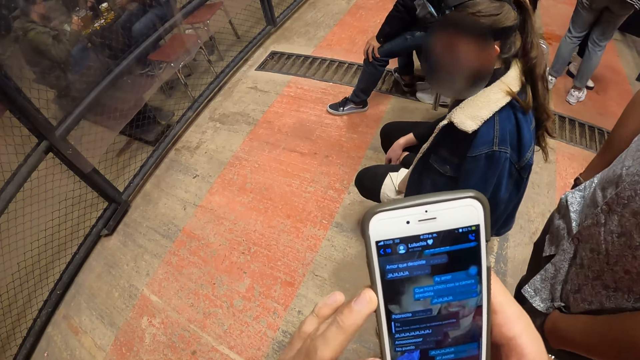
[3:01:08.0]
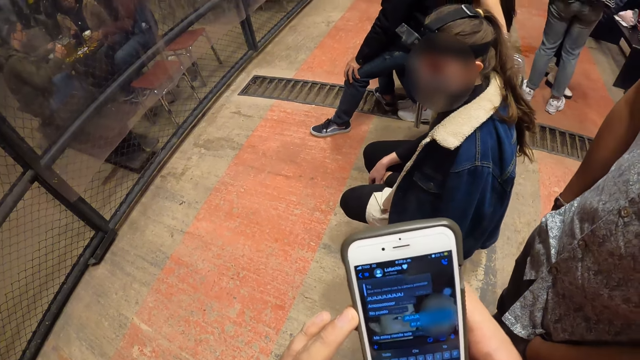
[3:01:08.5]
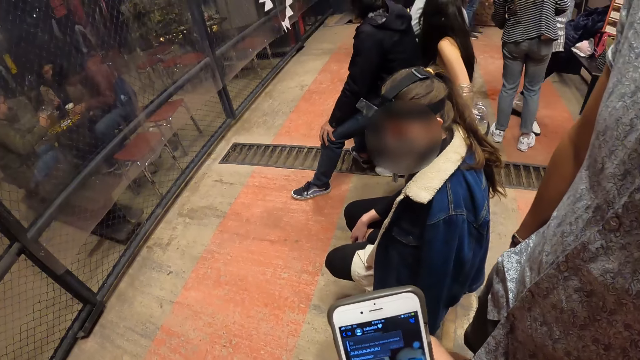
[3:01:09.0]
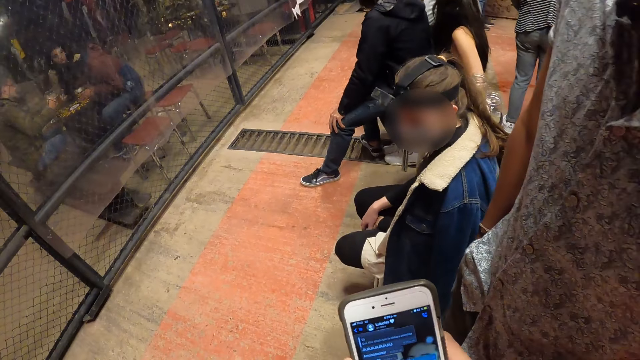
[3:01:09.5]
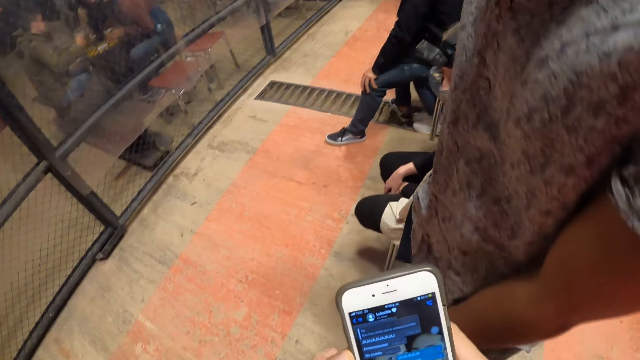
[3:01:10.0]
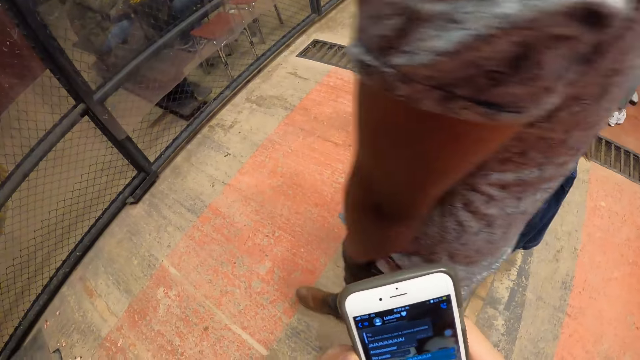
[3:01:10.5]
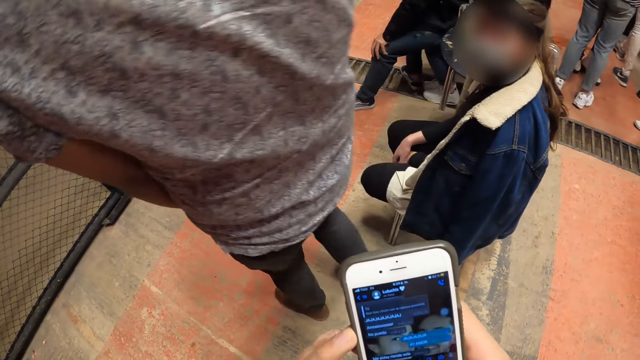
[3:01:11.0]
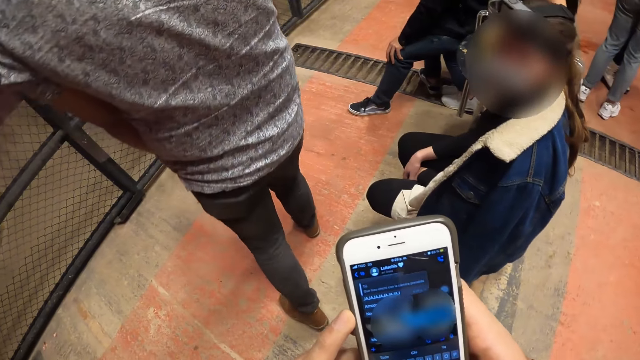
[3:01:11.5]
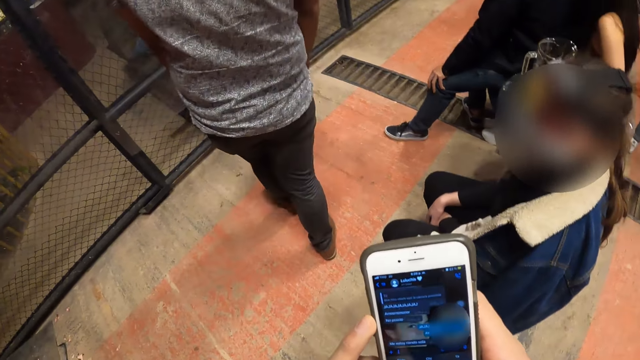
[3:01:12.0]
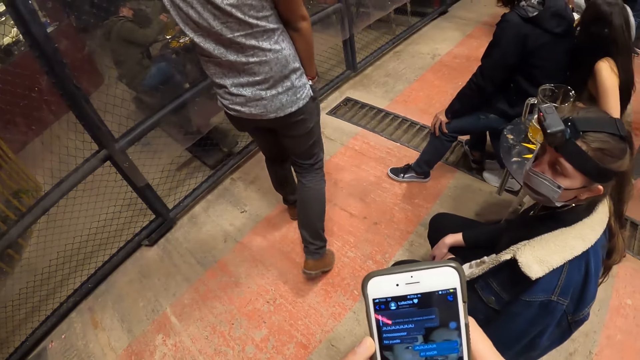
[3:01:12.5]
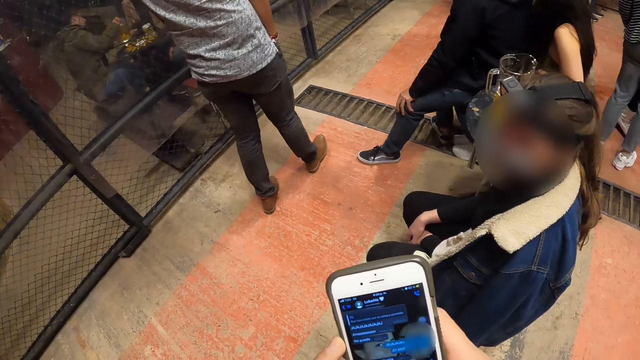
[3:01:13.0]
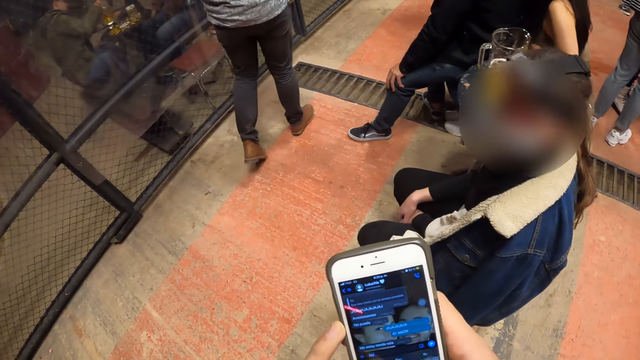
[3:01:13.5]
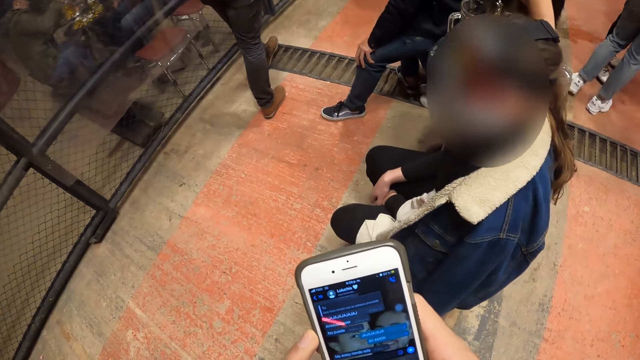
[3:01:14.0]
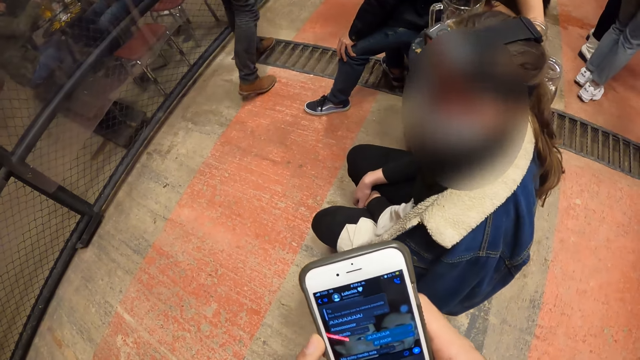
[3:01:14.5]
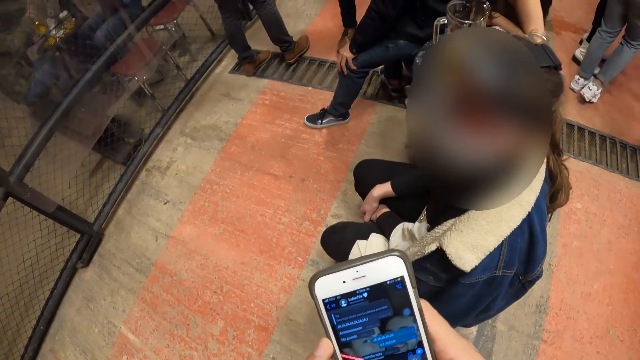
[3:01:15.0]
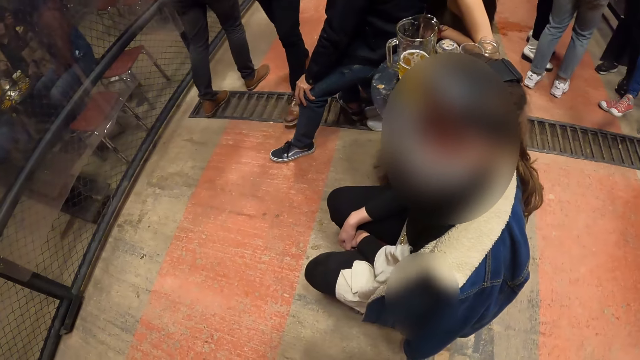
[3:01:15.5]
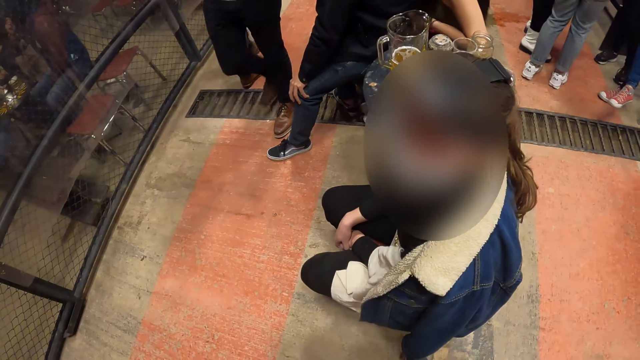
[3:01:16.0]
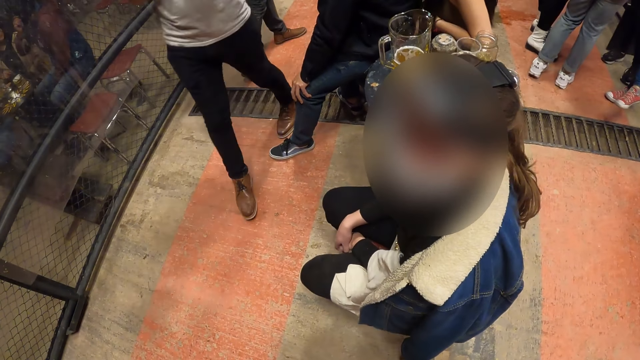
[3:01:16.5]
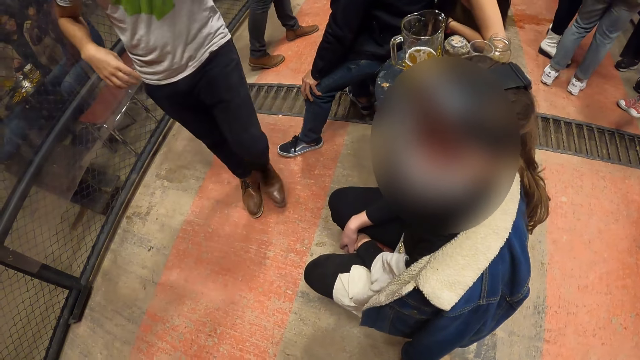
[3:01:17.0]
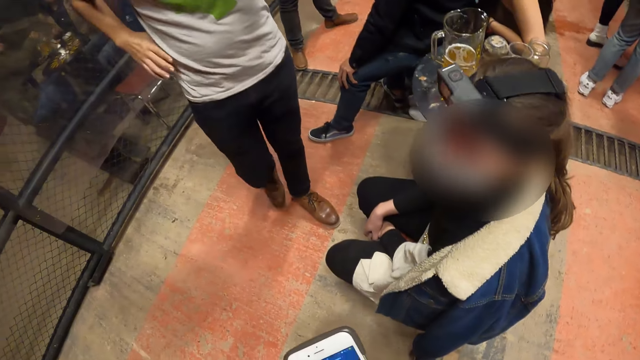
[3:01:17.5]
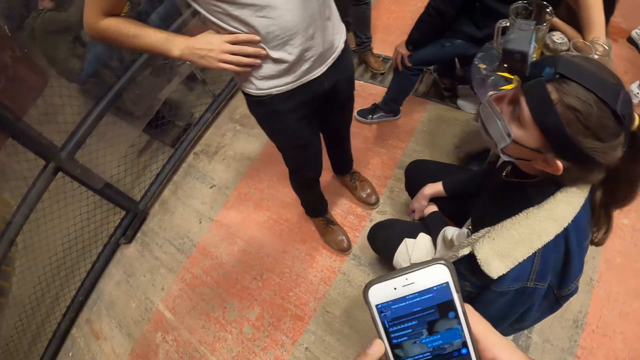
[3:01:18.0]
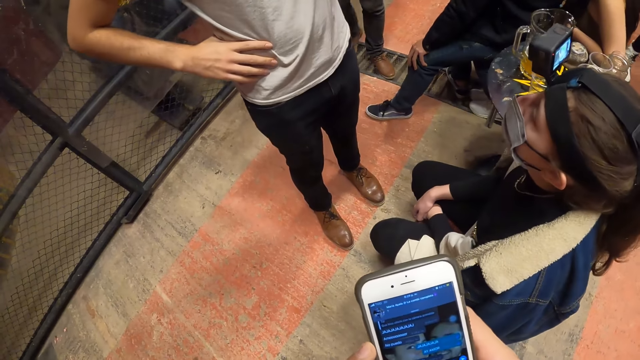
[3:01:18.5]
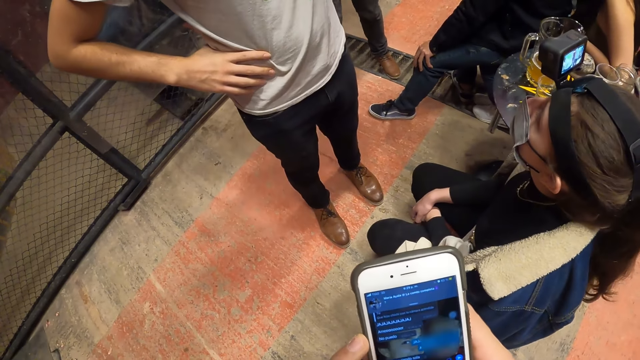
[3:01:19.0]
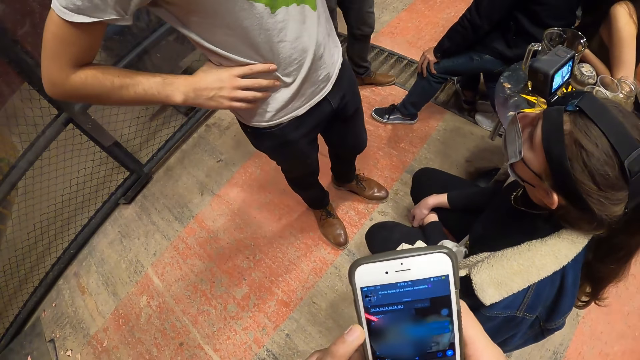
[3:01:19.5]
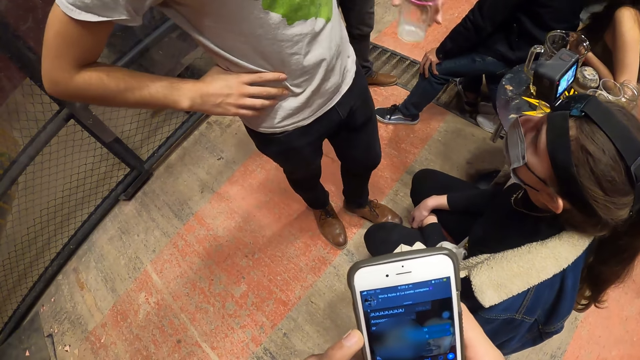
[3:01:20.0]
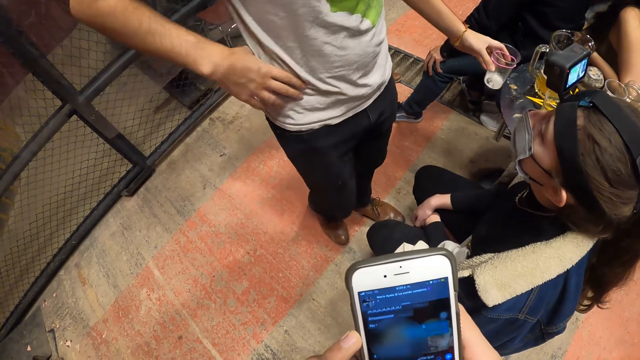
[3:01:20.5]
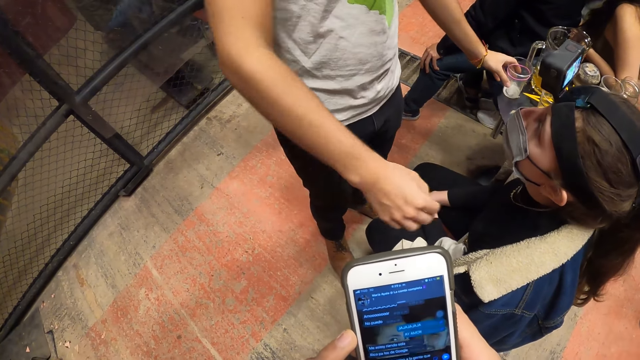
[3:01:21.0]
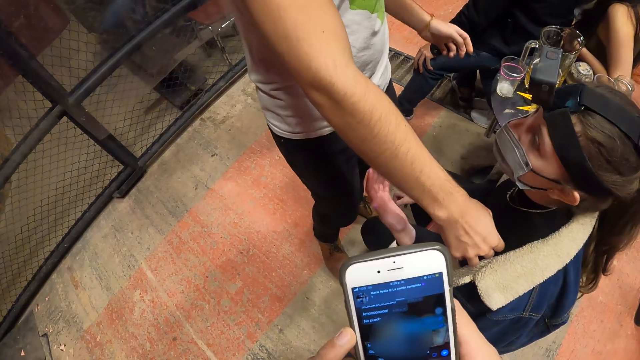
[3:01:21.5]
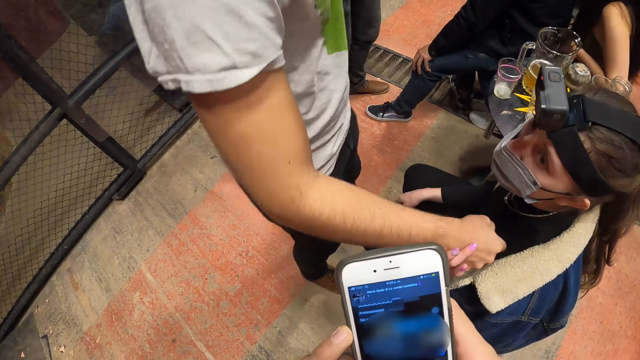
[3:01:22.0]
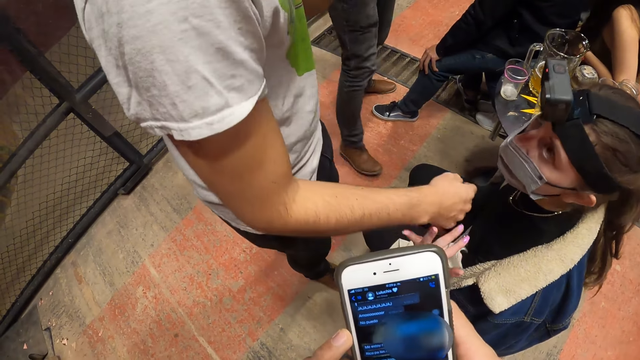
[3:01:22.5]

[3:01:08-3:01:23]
The camera wearer dialogues with a woman. They scroll the phone. They dialogue with the woman. A man interacts with the woman. The camera wearer scrolls the phone. The man drops a disposable cup on the table.

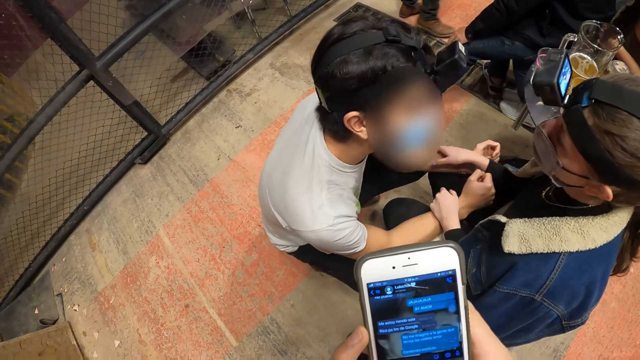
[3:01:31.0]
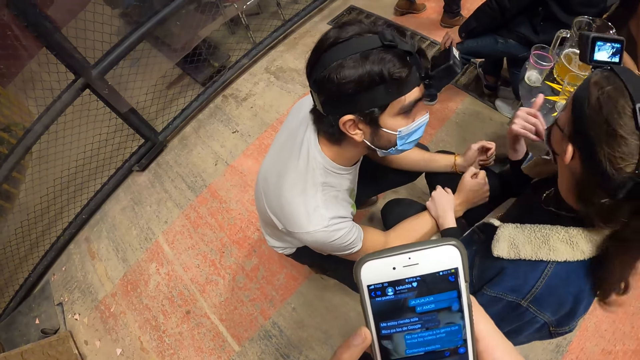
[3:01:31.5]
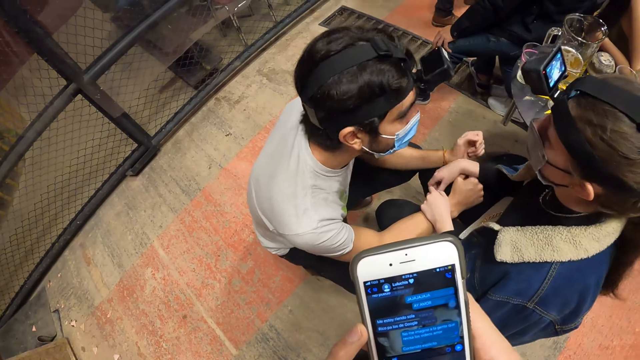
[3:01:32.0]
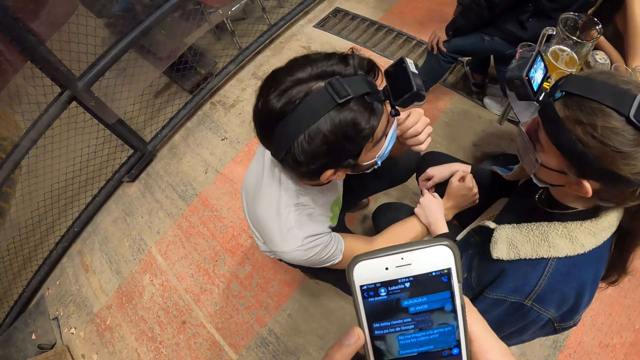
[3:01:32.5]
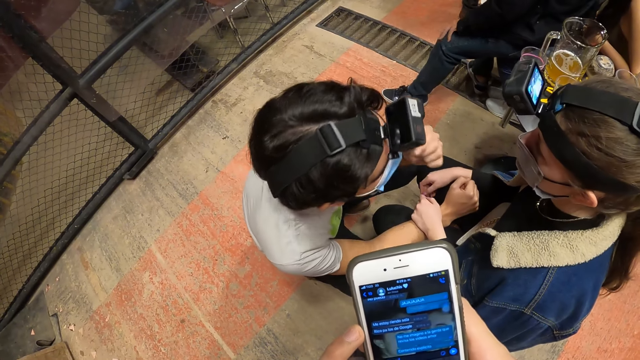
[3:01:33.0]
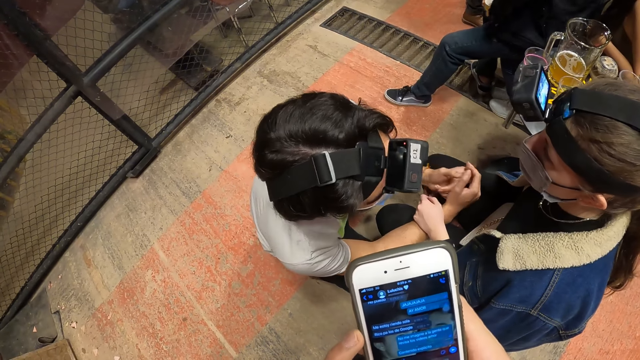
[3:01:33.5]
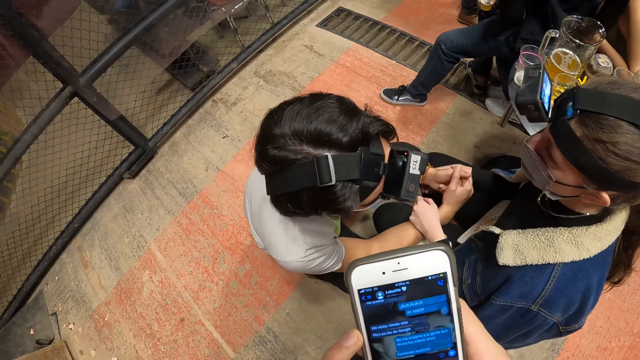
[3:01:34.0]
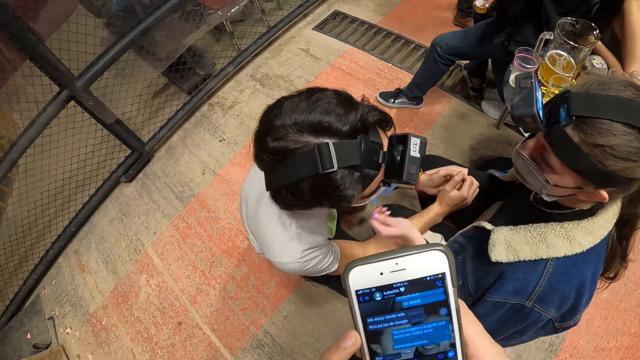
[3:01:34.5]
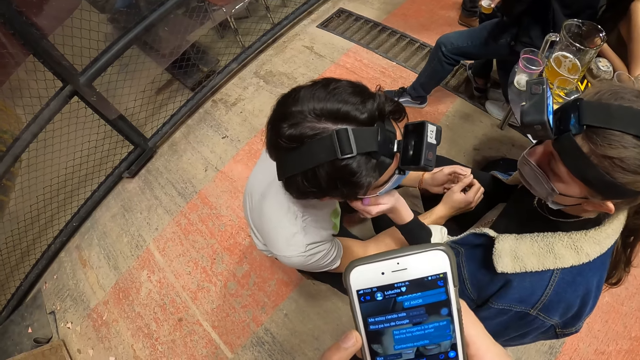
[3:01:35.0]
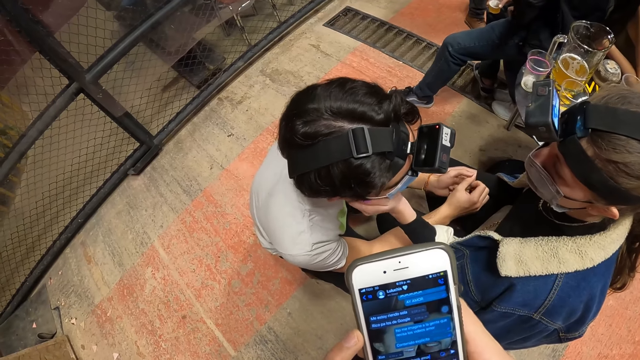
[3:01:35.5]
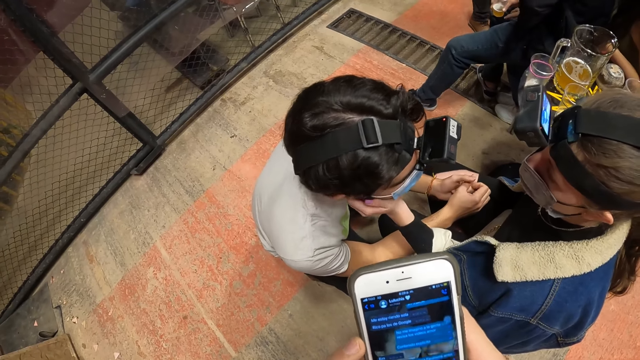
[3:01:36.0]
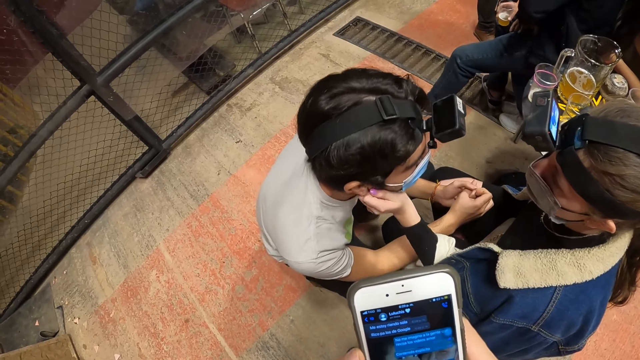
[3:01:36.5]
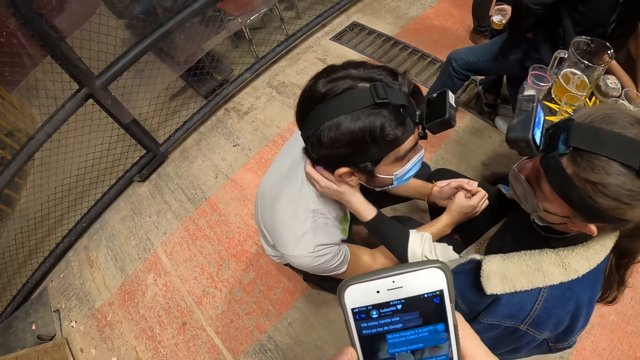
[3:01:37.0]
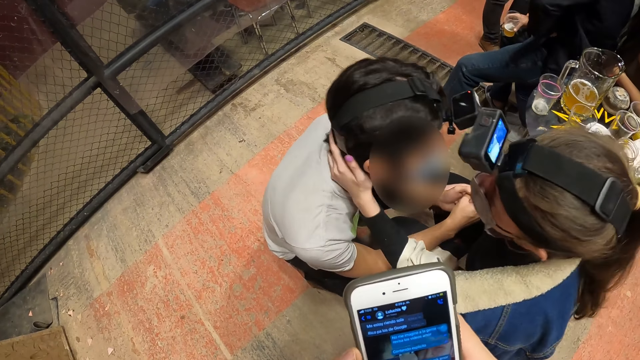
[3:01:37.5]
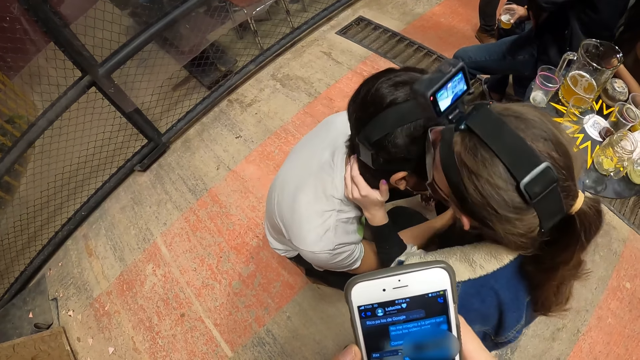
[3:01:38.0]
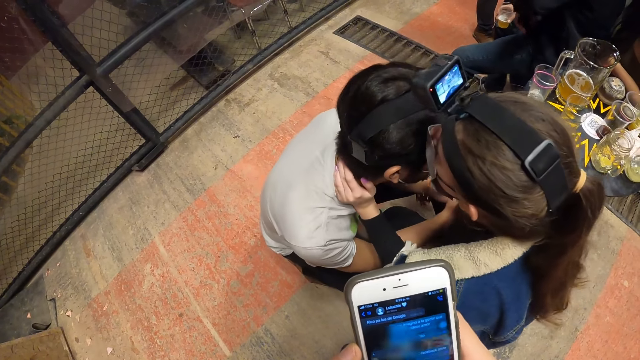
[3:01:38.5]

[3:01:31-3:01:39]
The man adjusts a face mask on his face.
